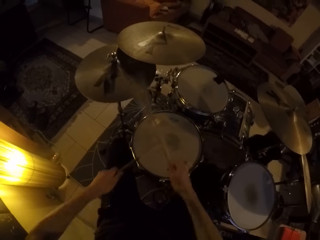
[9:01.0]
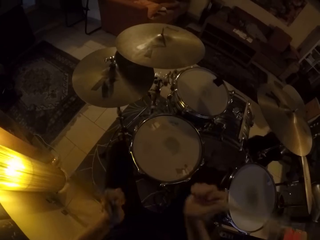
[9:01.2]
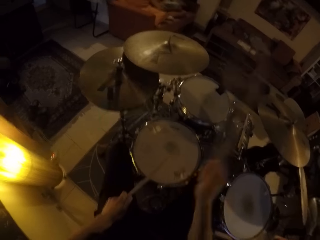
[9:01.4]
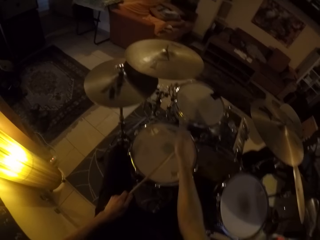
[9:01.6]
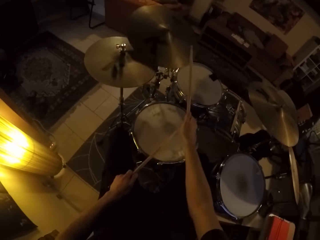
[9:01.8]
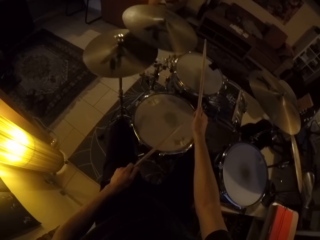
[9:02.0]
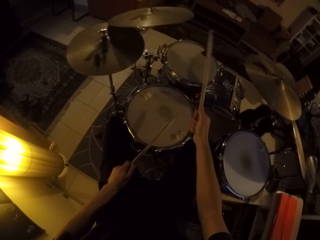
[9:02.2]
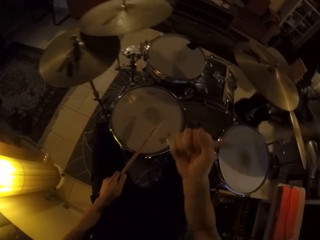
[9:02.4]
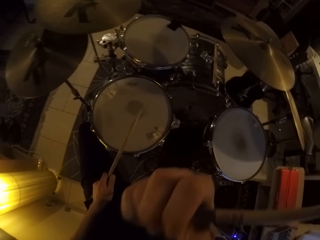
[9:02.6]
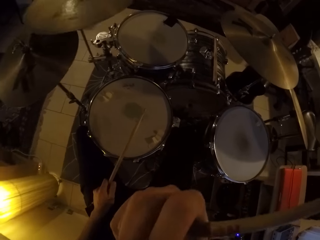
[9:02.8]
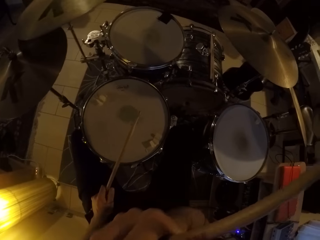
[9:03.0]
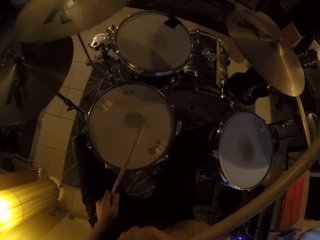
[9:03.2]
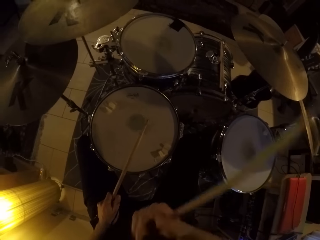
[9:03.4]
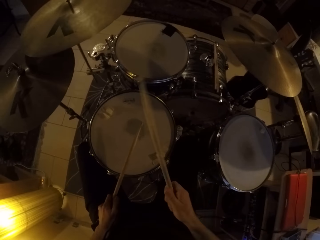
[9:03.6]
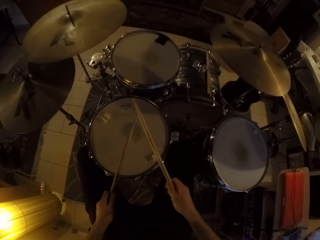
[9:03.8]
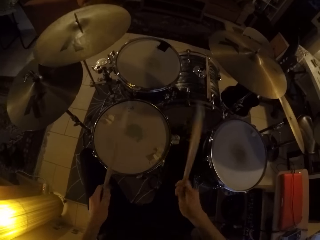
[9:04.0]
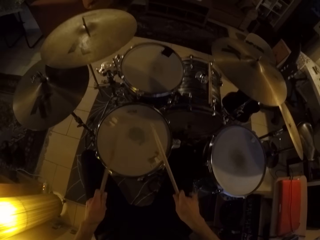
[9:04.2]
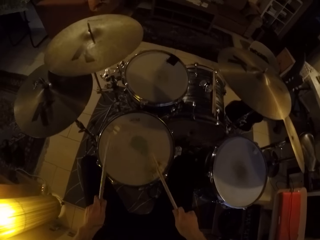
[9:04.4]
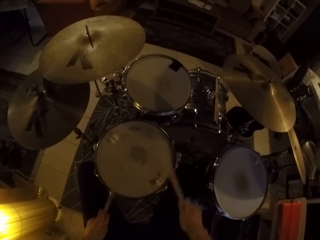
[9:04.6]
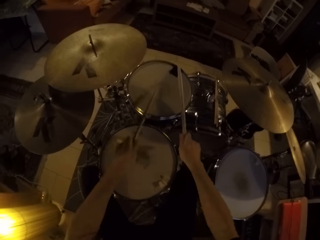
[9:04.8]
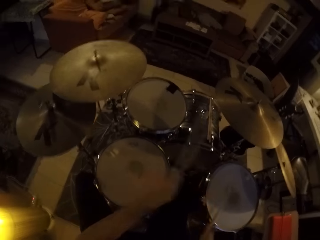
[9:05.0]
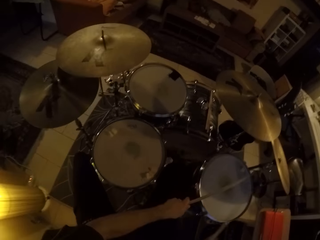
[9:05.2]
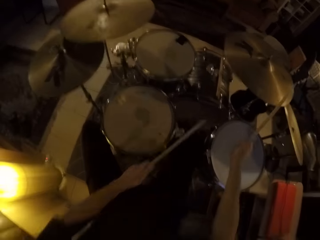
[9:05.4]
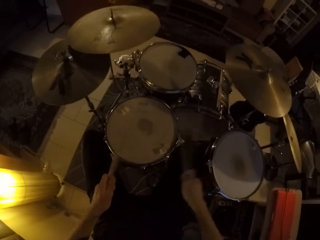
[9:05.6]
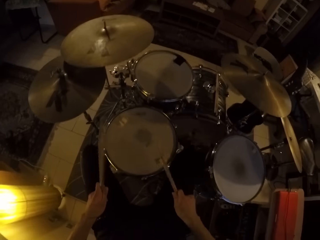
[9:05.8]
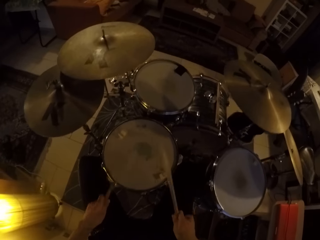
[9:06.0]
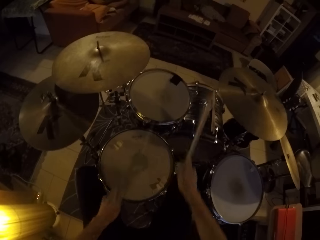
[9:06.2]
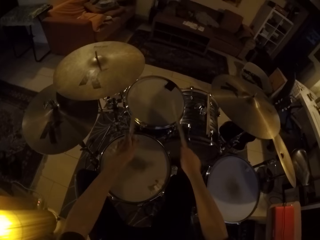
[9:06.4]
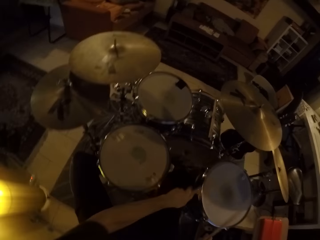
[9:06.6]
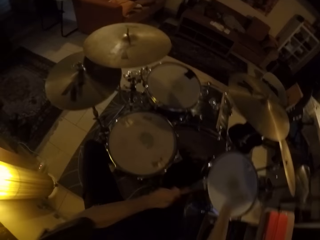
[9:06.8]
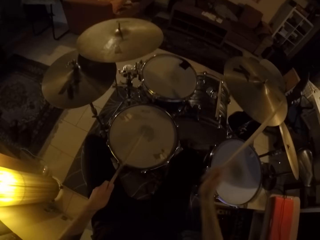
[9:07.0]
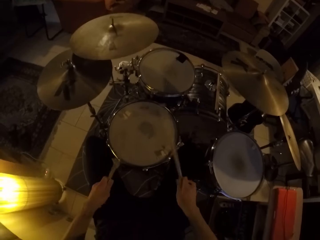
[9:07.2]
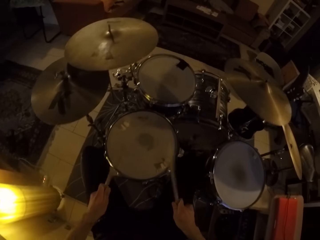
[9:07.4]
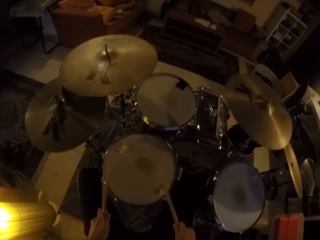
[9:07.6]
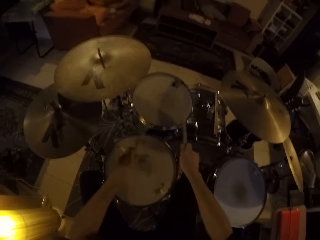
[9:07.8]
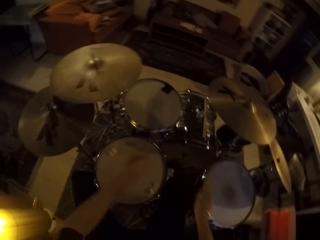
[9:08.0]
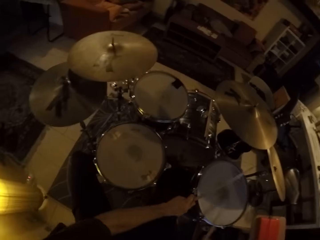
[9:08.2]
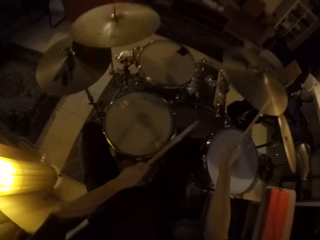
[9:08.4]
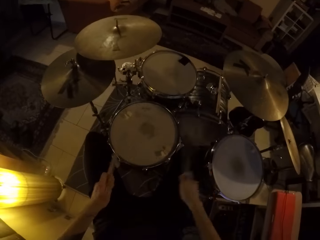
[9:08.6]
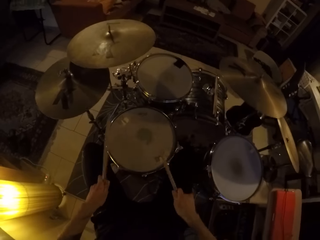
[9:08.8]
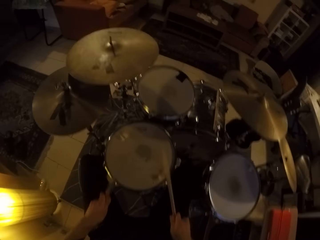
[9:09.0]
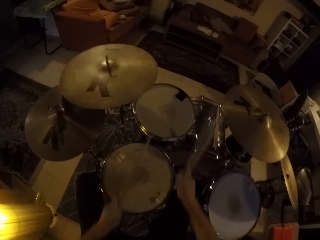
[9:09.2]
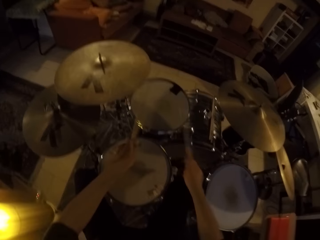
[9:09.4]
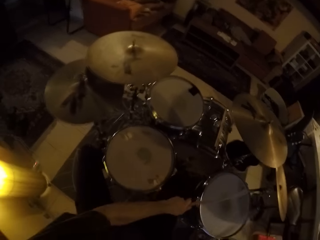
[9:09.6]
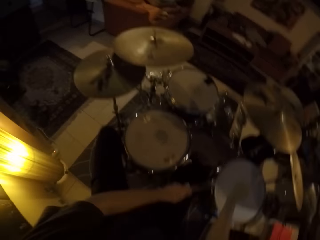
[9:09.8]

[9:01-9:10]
The camera wearer adjusts the camera with his right hand. He beats the drum set with the drumsticks in his hands.

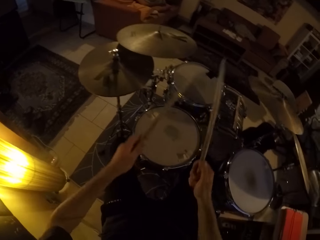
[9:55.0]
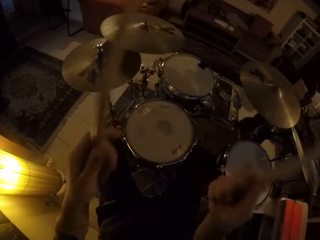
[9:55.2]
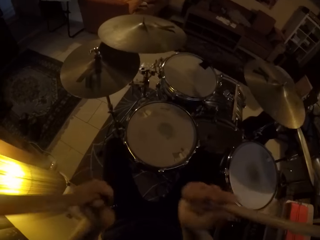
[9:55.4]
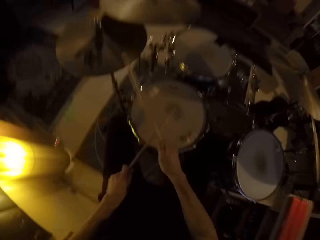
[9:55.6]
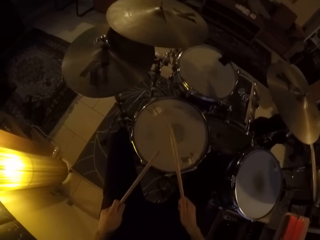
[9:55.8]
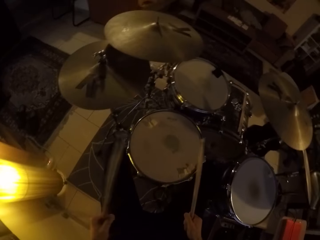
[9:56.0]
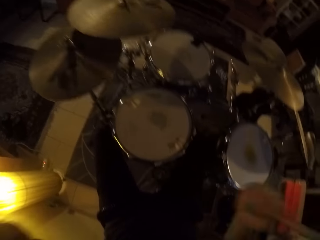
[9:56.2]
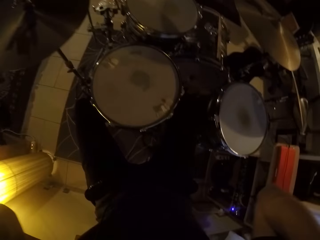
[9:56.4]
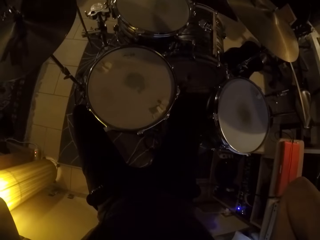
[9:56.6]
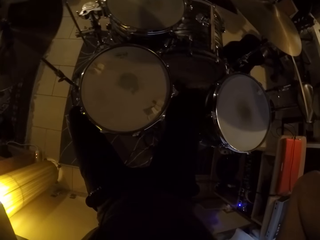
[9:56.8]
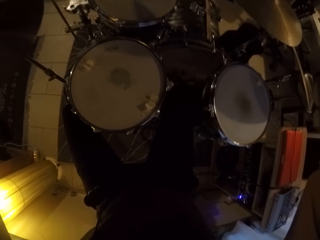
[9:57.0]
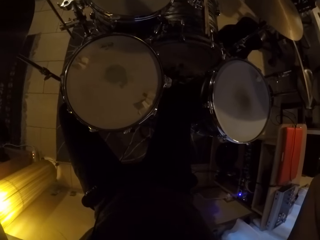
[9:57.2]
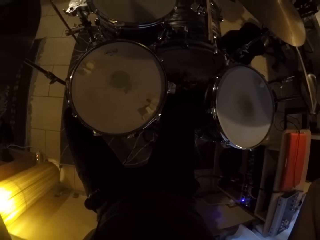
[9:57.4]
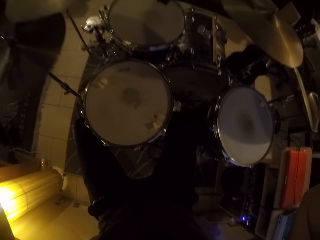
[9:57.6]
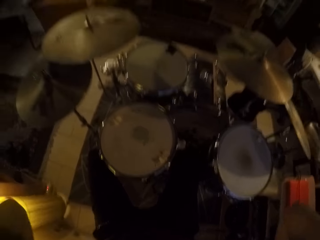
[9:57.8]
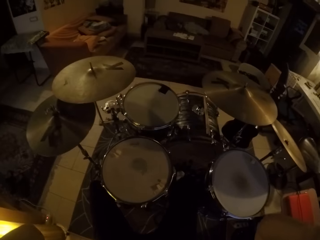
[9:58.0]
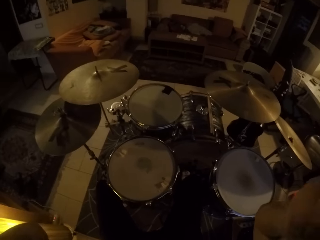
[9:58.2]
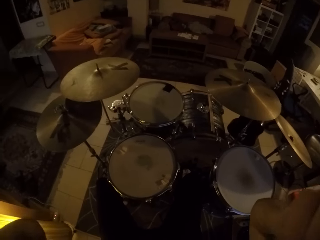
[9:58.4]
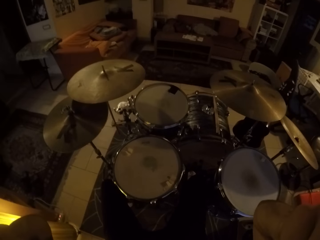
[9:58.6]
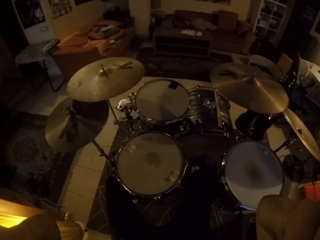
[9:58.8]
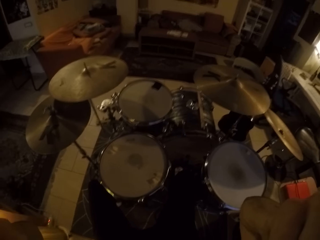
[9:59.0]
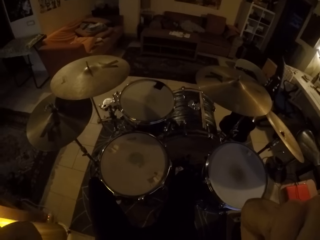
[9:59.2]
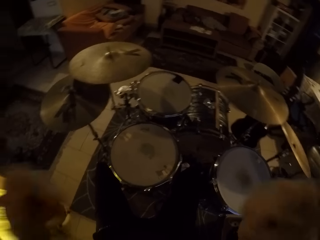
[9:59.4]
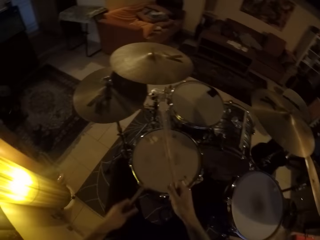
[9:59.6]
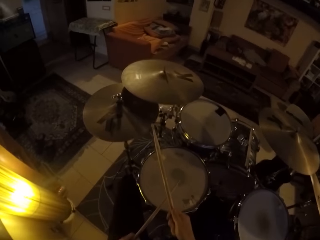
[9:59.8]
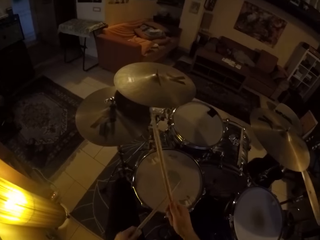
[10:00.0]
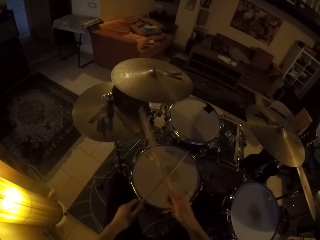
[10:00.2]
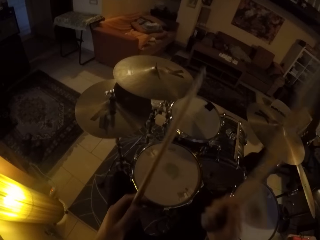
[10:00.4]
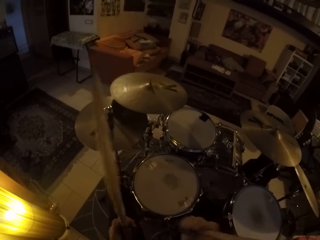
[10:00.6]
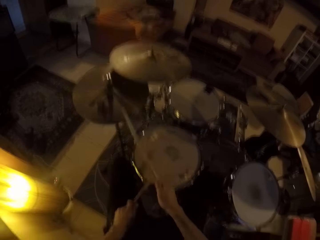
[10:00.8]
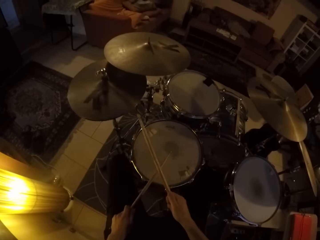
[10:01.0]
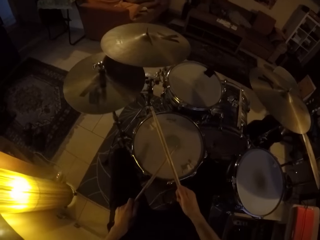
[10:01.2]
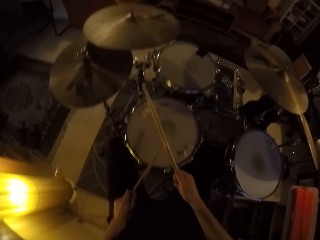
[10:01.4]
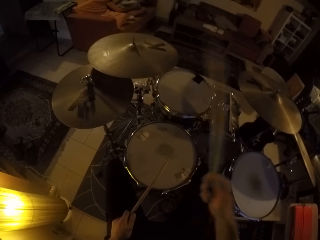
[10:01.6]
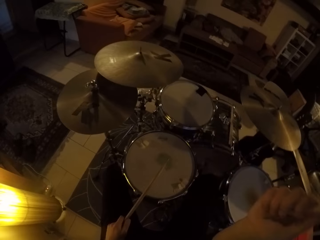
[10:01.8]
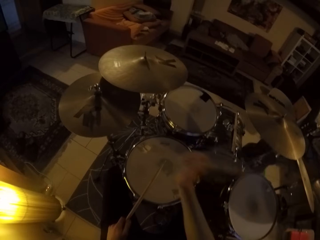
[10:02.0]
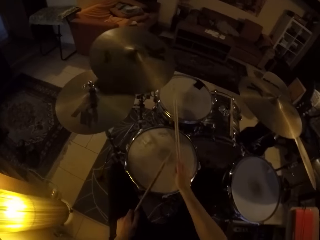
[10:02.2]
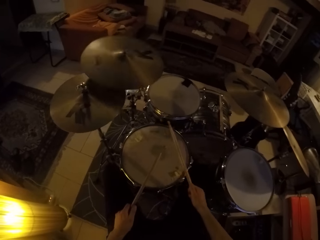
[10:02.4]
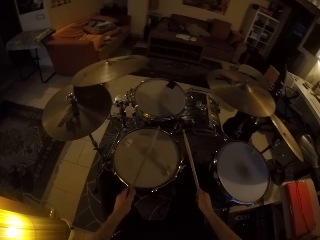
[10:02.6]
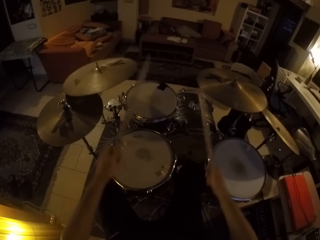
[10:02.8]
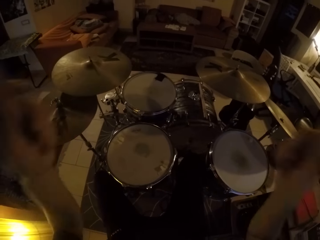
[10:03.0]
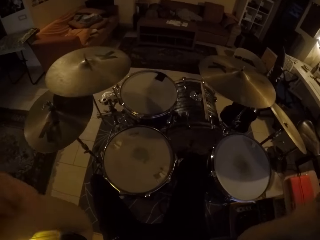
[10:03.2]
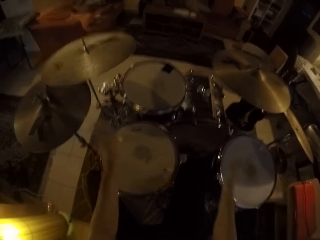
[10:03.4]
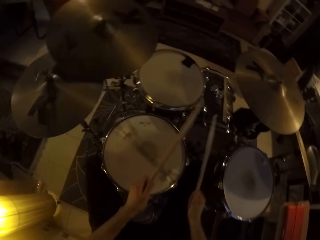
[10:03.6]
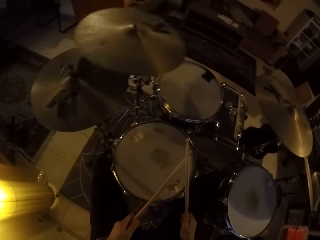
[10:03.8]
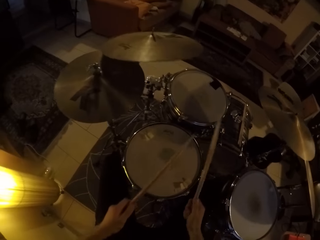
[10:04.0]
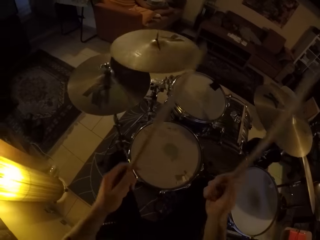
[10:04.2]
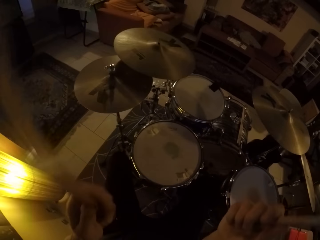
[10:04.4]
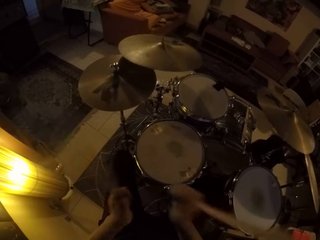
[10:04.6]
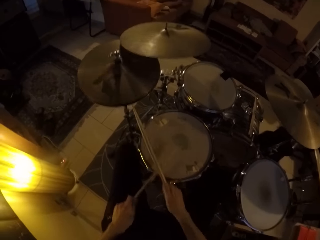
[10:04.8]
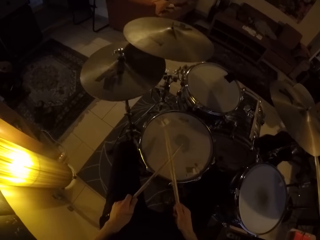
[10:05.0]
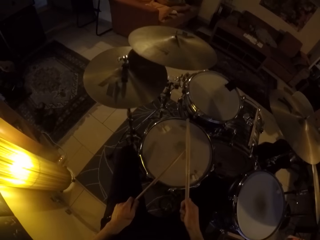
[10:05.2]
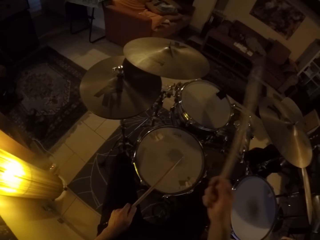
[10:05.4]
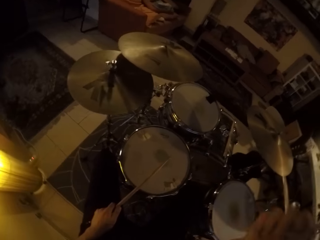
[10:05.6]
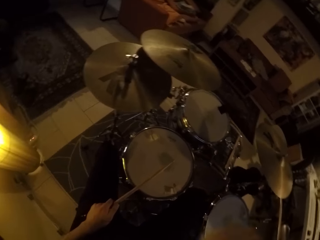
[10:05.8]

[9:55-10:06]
The camera wearer touches his head with both hands. He adjusts the camera. He plays a drum set with drum sticks in both hands.
